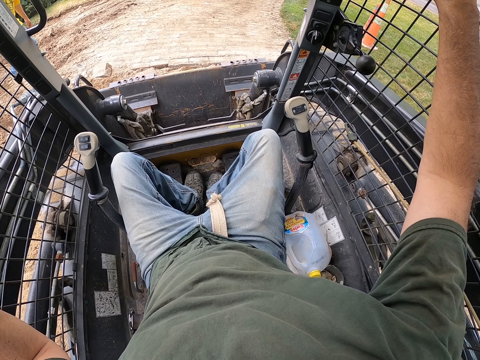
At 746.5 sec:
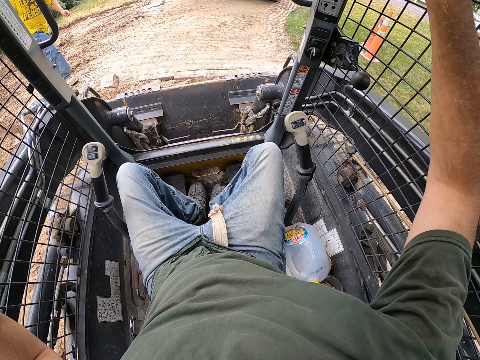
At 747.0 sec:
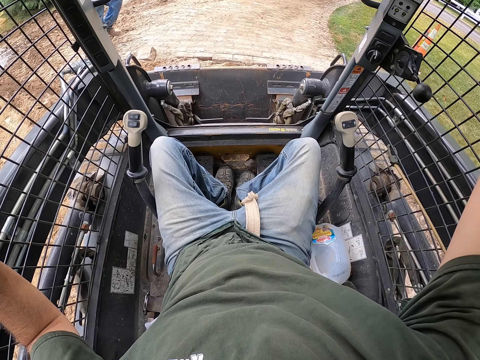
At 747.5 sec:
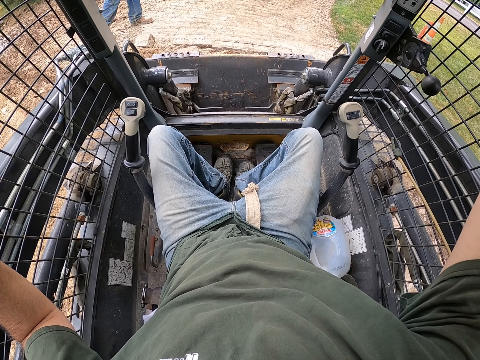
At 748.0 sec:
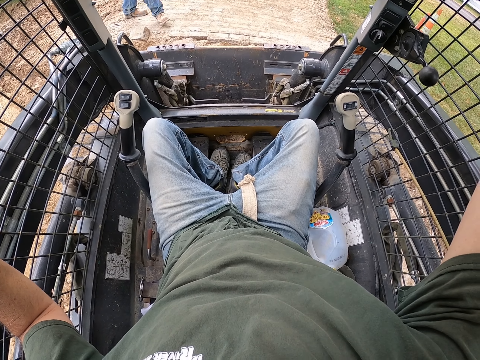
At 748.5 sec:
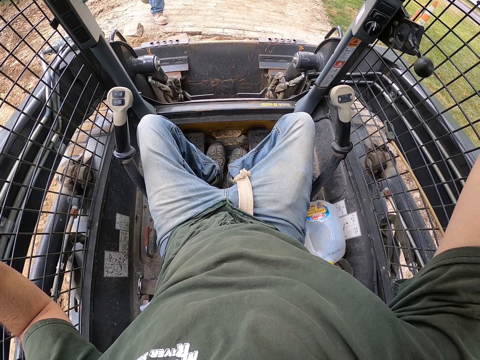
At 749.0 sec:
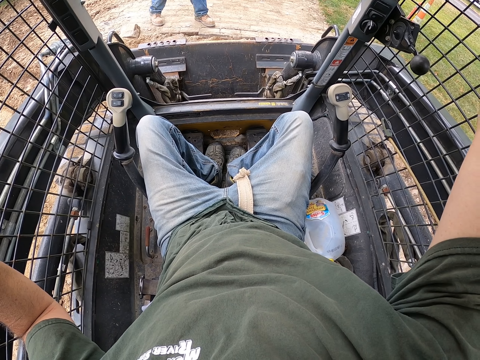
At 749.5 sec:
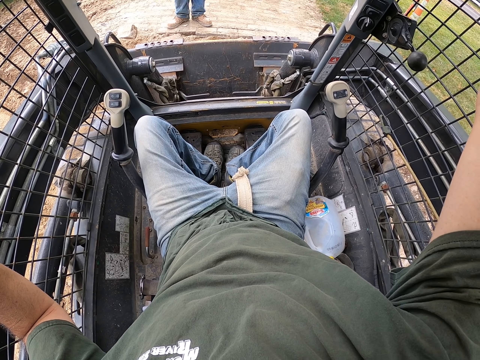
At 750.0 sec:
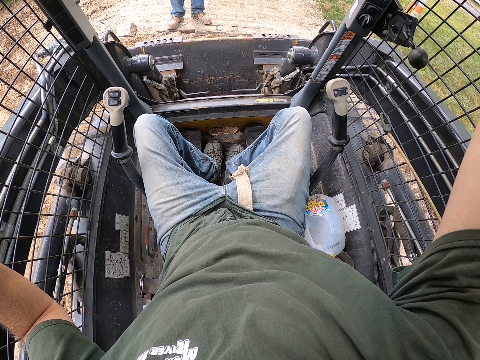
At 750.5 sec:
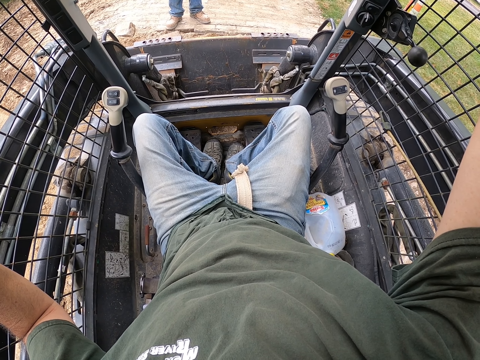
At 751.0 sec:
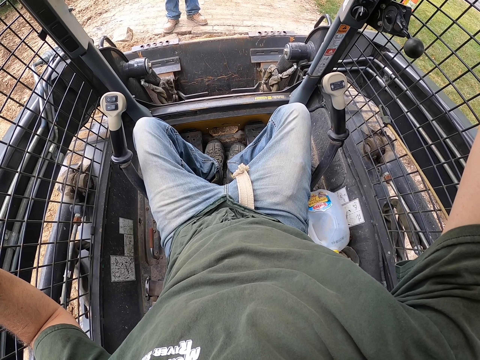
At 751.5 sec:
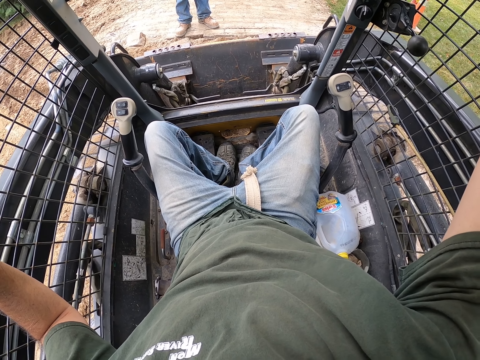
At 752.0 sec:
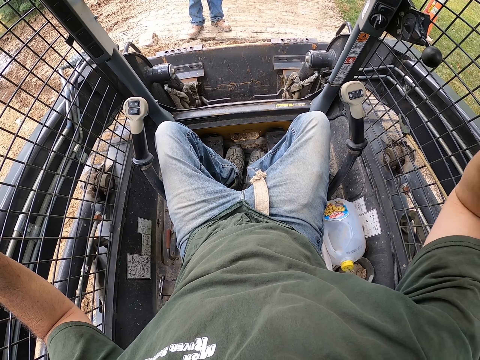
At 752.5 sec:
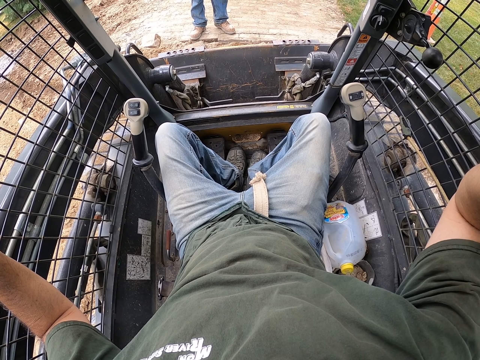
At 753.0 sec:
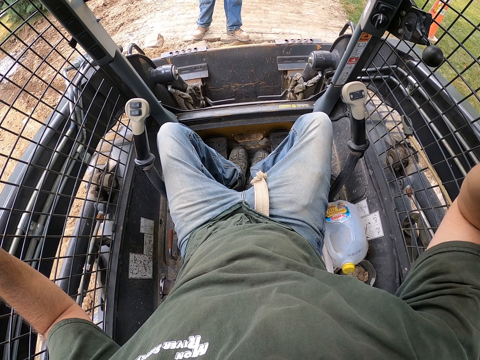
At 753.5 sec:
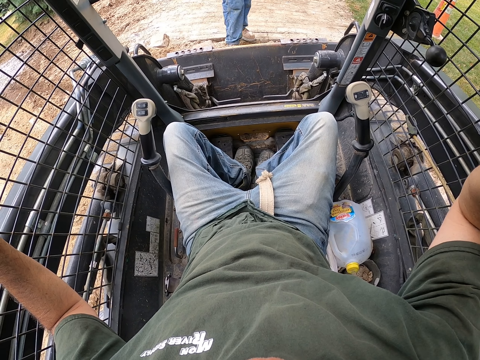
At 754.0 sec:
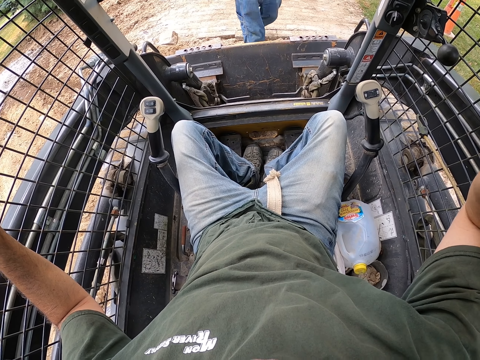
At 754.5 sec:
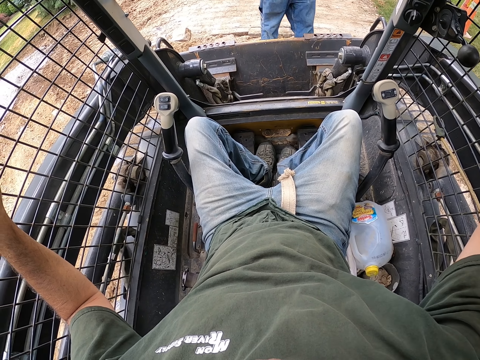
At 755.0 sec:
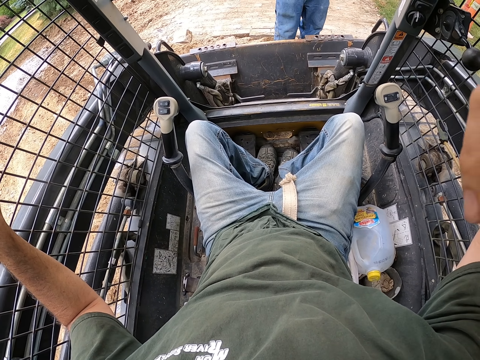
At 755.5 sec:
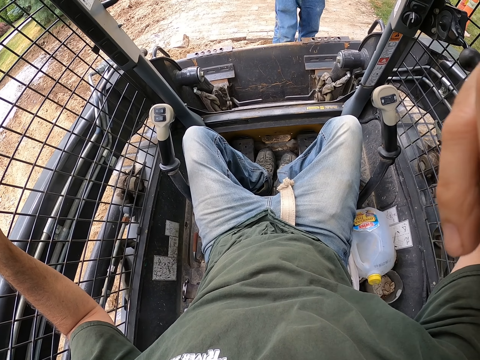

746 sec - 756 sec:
The camera wearer looks around the compound. A man walks towards the truck on the road. The camera wearer looks around the compound. The man walks on the road again.
